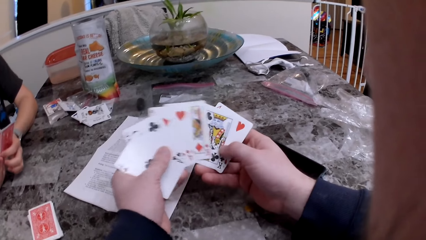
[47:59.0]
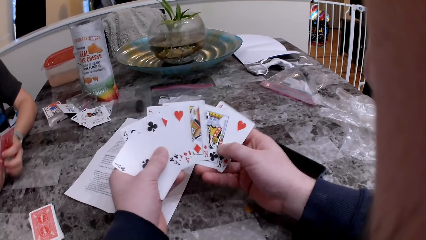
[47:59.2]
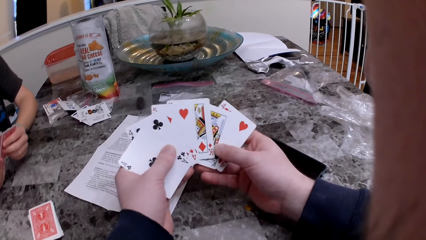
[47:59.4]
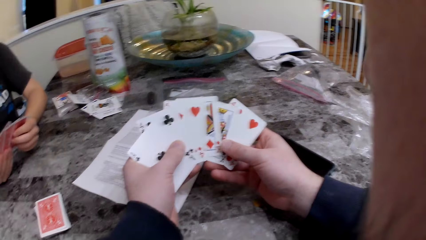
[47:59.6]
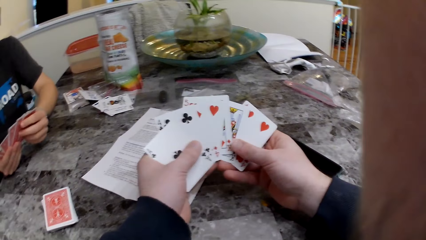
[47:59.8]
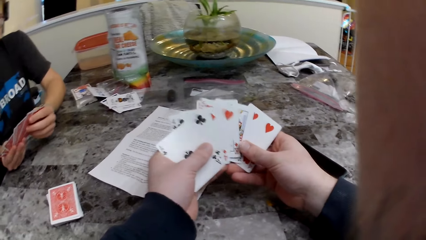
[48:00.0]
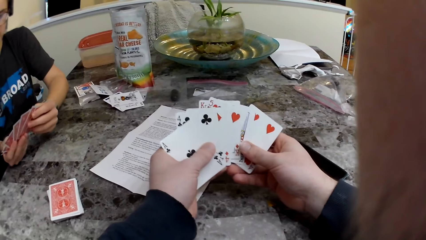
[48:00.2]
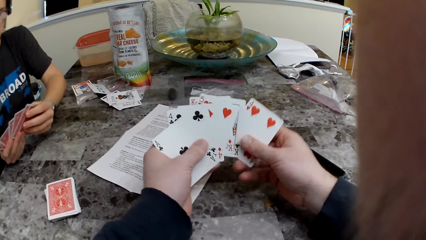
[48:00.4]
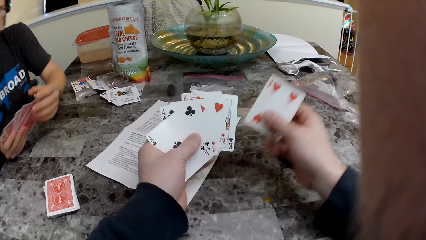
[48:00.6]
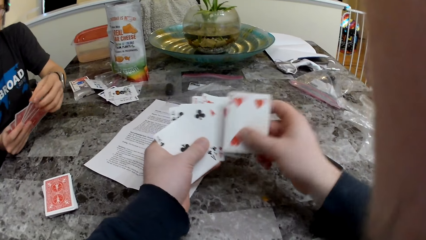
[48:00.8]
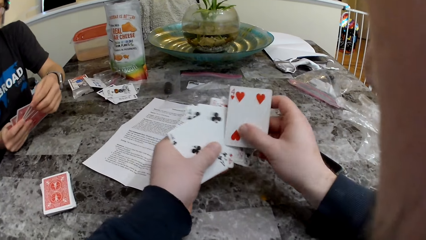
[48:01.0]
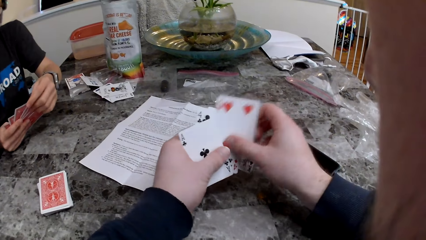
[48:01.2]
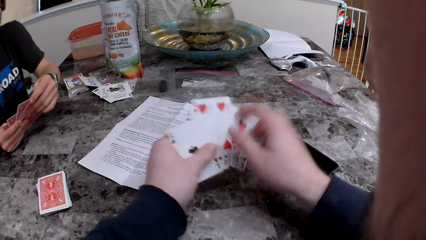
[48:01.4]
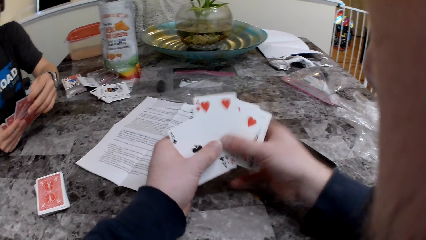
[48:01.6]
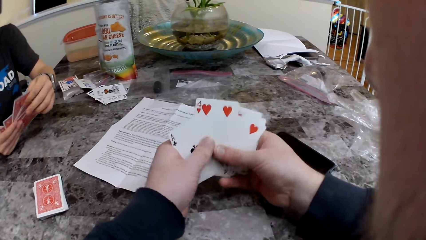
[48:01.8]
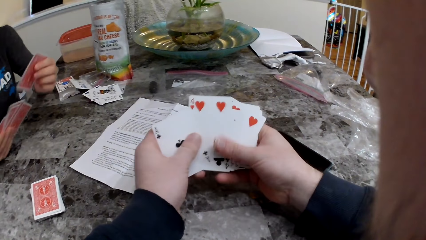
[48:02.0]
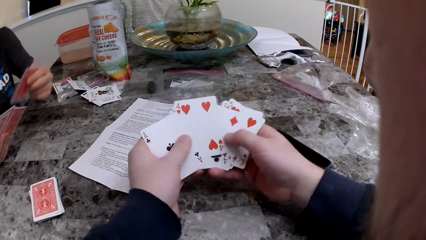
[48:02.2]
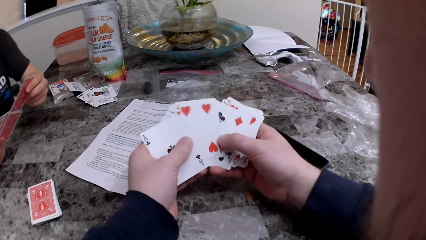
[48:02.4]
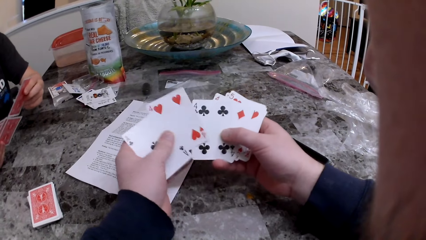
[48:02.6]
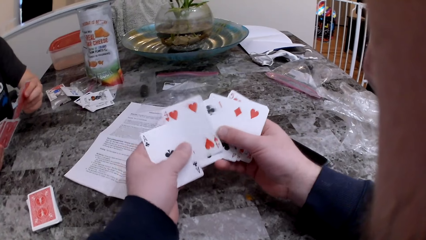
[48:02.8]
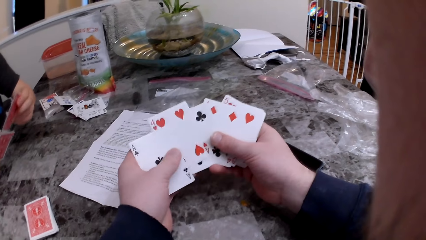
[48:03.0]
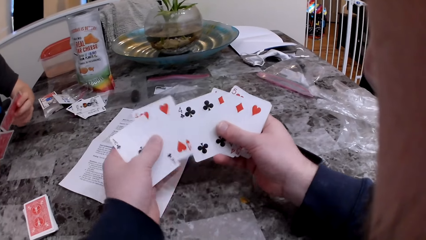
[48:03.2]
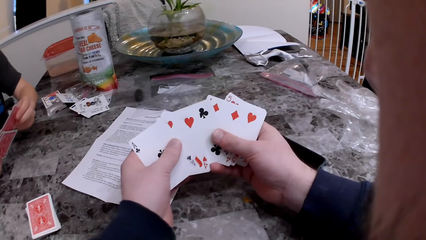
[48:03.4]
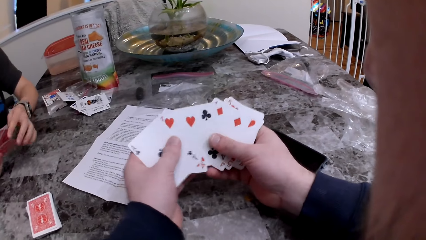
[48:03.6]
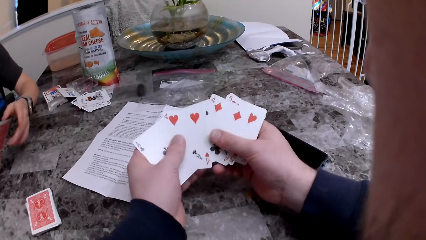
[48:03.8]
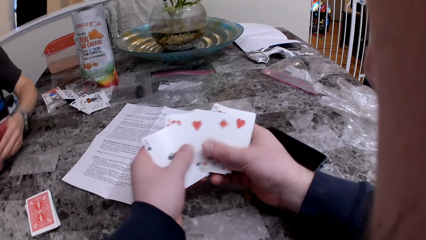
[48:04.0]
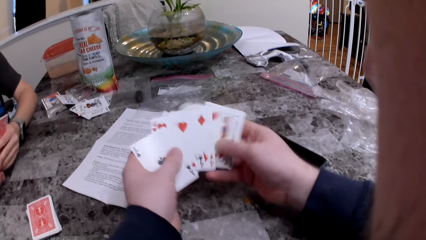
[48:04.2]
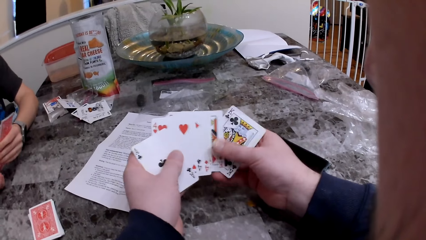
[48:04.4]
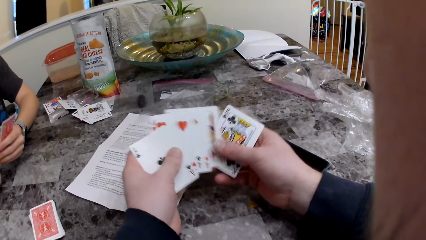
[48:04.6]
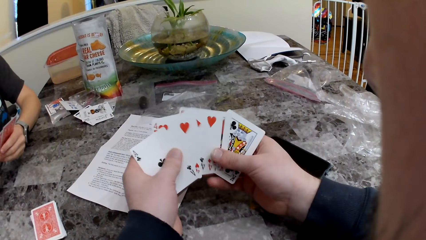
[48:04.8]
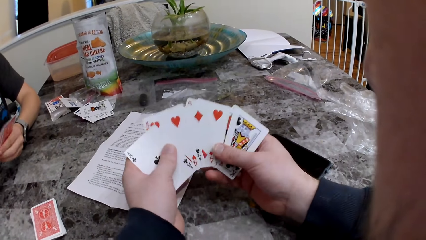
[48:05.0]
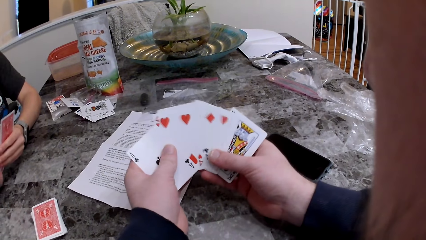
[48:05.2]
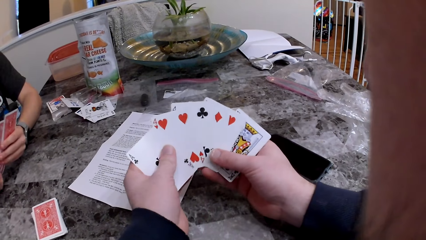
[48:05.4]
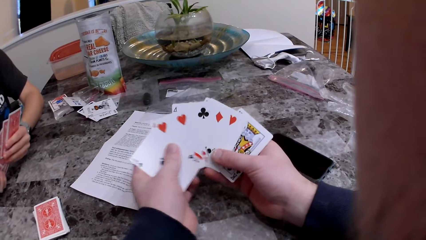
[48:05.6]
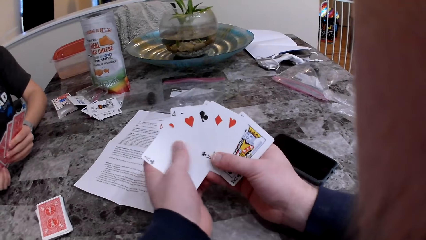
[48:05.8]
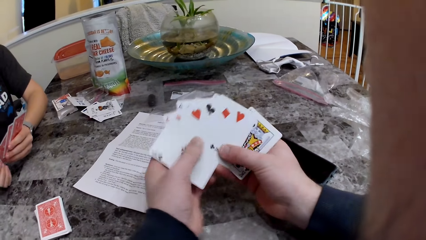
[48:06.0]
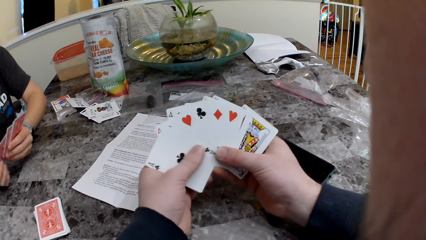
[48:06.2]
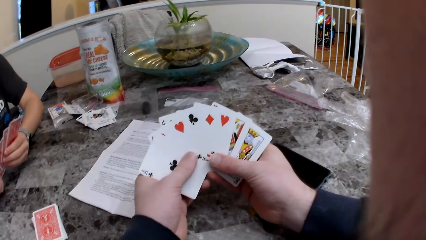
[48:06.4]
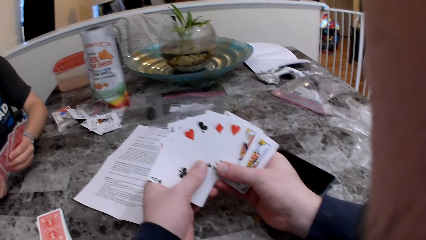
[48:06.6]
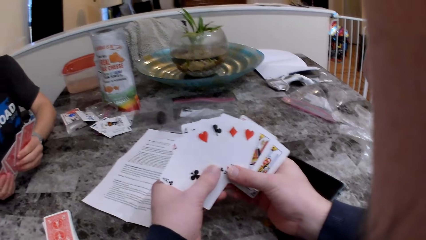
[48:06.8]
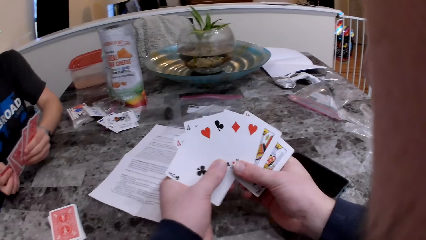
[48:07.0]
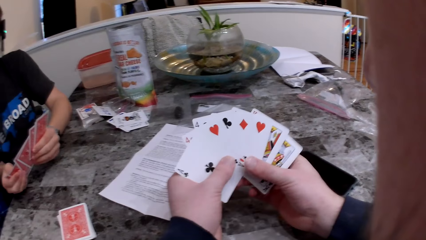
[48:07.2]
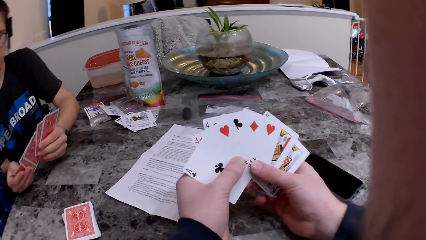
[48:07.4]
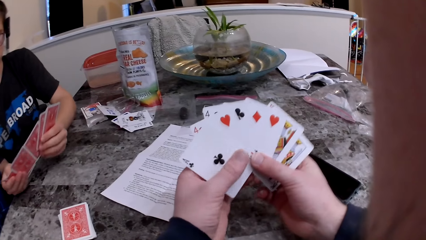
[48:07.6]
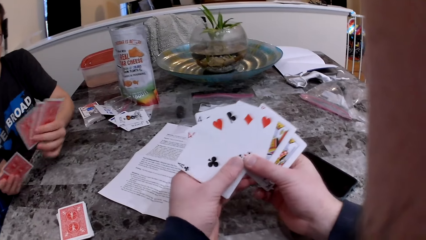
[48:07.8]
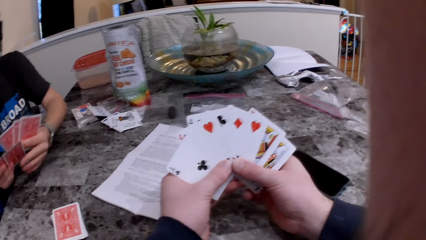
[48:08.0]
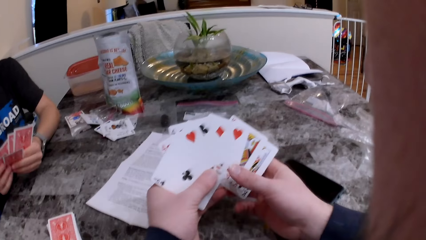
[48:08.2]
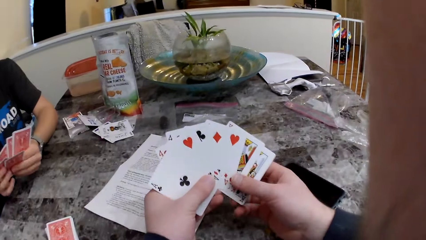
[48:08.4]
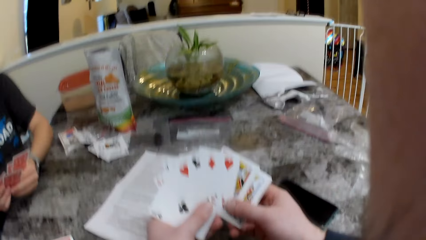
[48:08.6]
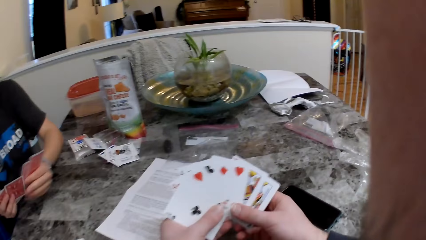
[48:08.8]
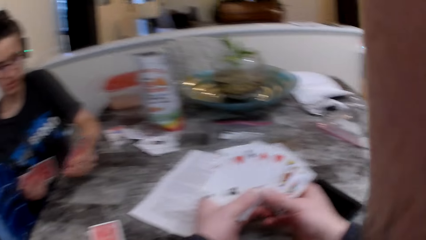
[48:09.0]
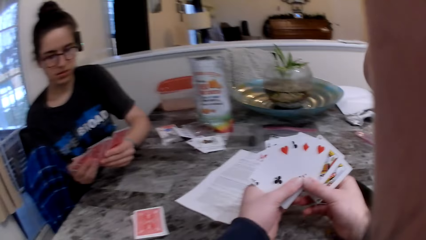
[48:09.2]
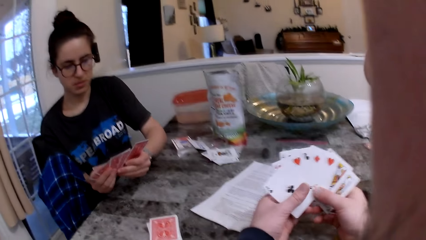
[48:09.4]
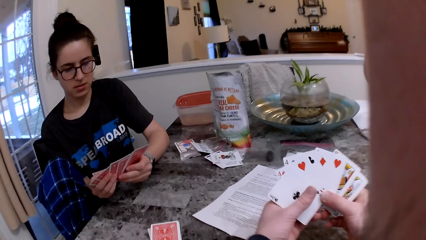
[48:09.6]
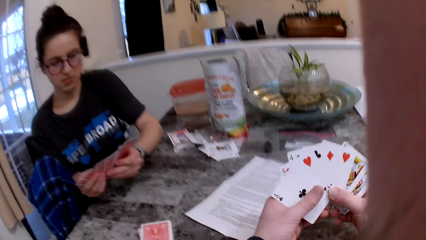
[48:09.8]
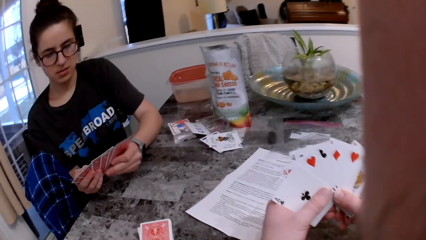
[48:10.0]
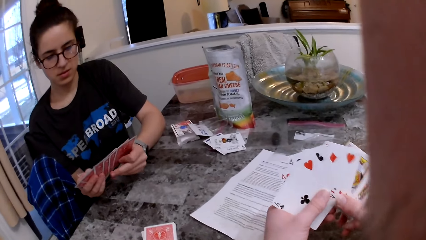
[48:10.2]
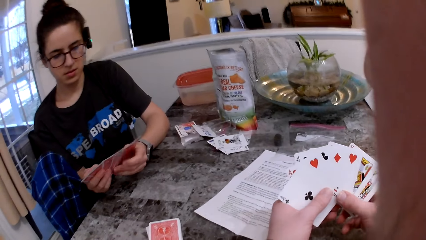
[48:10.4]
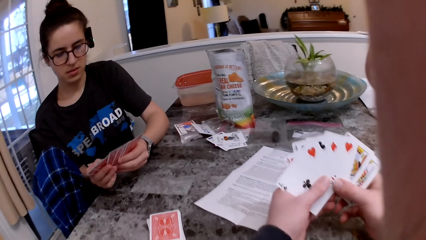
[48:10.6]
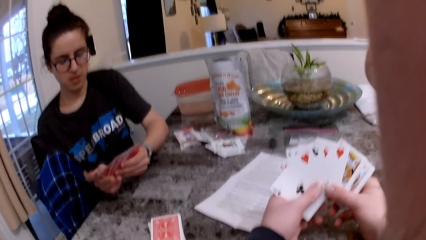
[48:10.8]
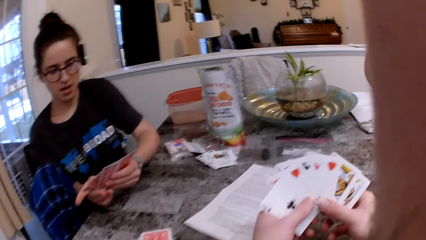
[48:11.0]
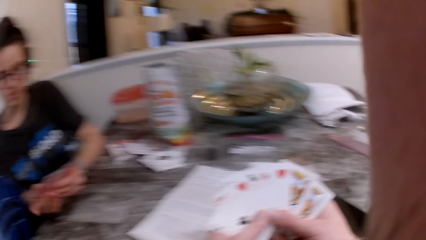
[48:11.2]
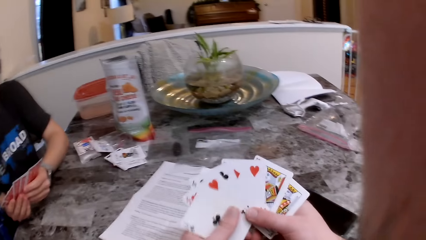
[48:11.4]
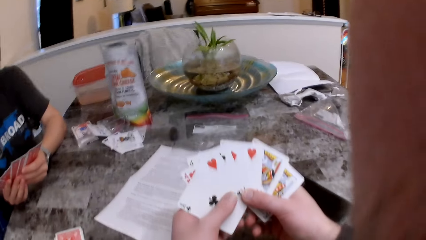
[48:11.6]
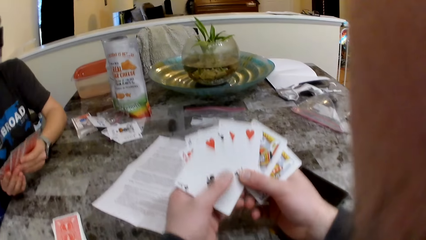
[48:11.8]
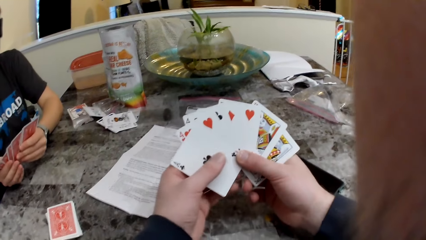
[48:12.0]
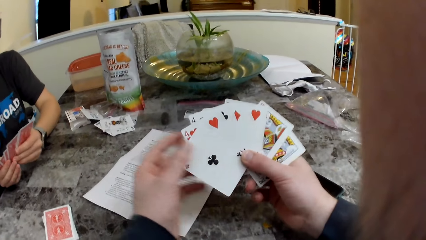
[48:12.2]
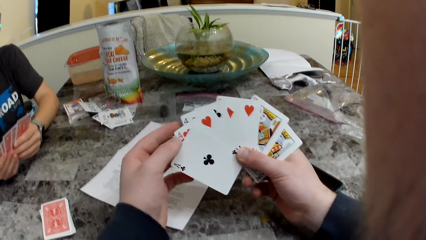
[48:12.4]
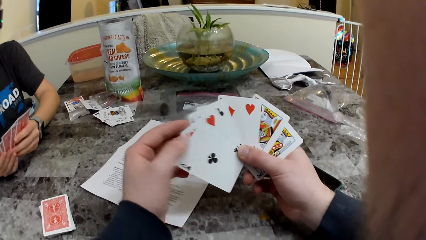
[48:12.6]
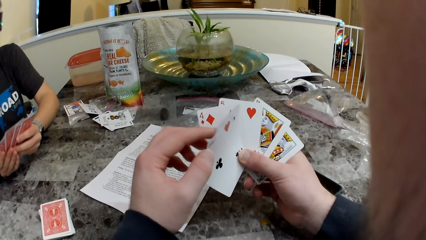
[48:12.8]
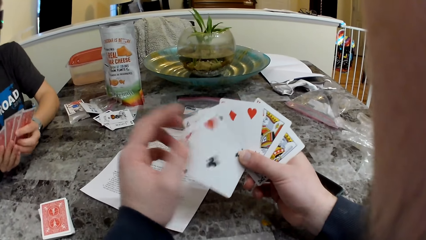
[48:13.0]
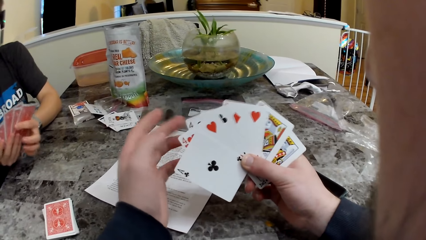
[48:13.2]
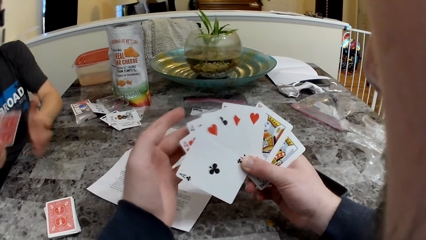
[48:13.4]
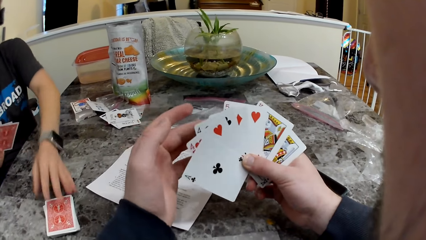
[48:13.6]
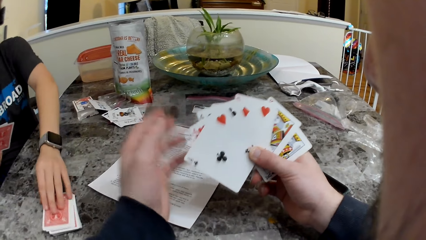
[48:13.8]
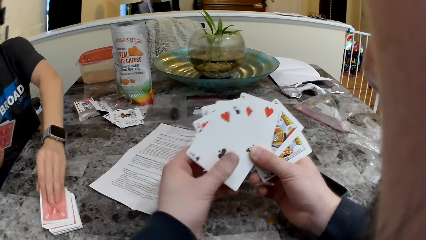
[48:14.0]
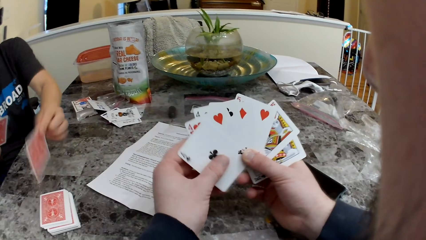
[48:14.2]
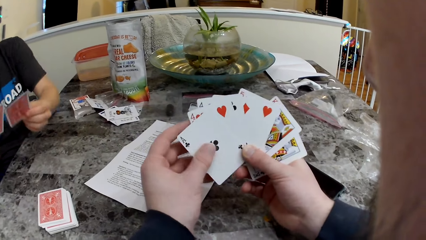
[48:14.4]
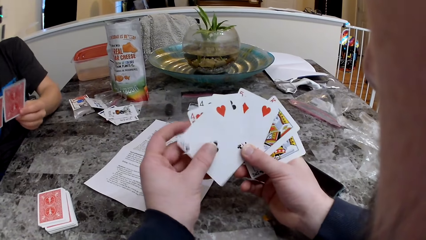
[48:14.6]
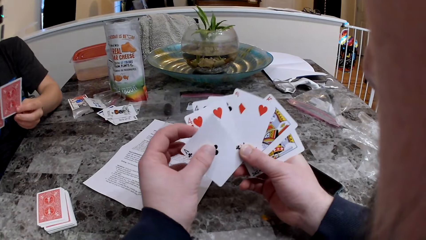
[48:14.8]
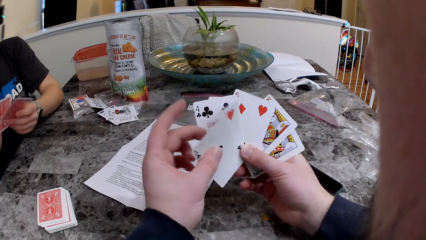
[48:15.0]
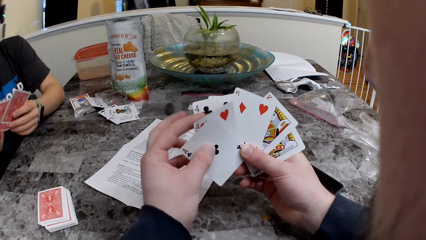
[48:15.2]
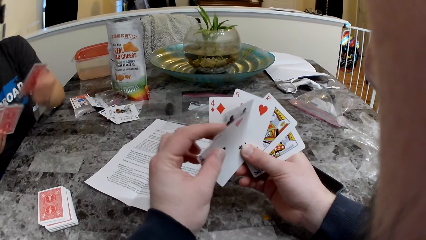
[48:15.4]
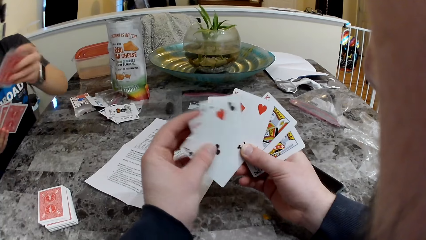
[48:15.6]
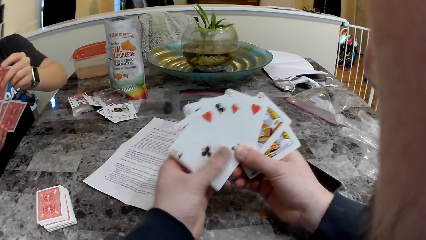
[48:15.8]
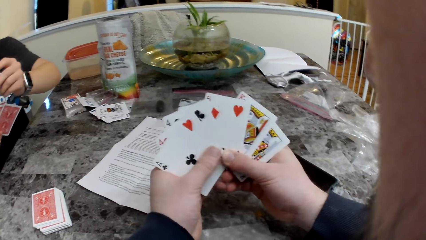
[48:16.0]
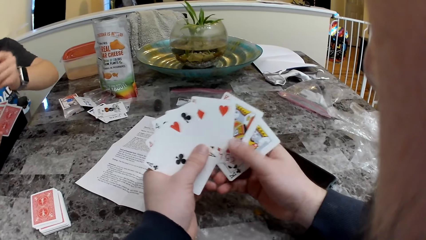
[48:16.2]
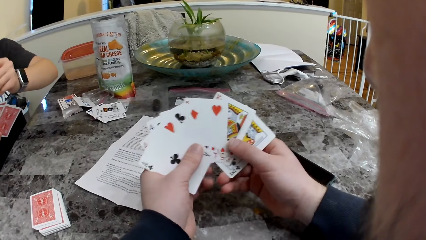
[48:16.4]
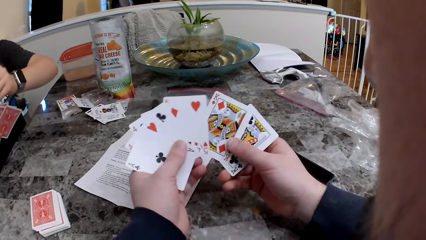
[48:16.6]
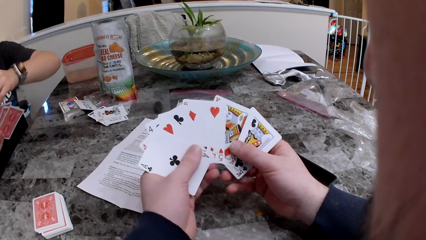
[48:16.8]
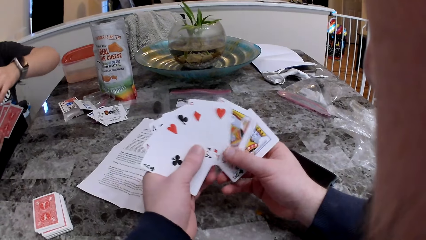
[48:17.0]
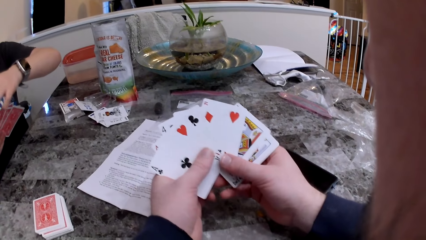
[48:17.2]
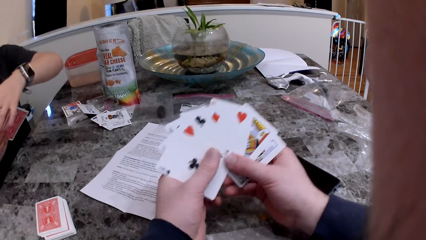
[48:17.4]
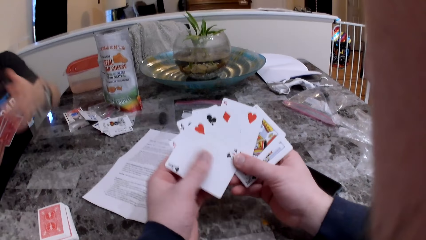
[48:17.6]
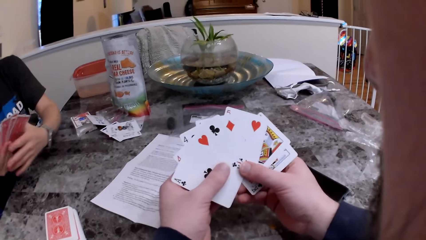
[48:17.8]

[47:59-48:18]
The woman picks up the card from the table.
